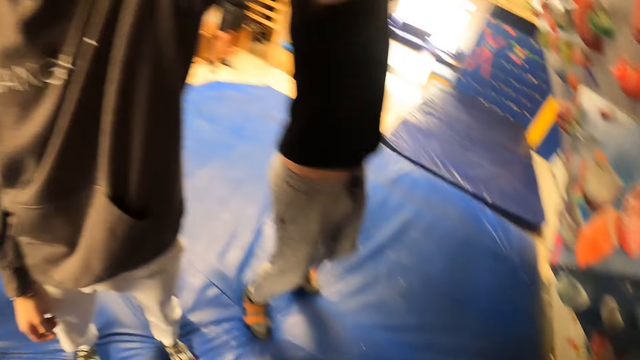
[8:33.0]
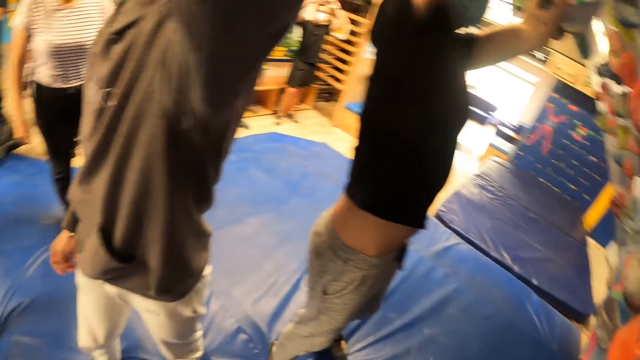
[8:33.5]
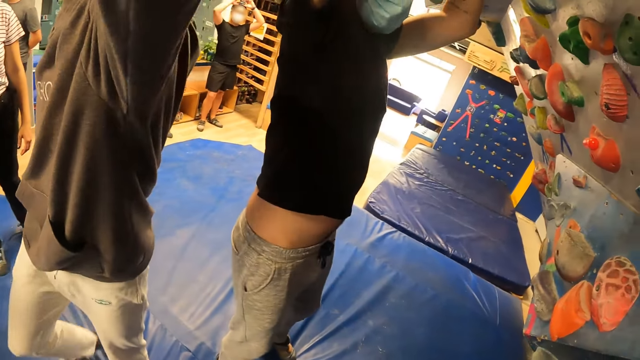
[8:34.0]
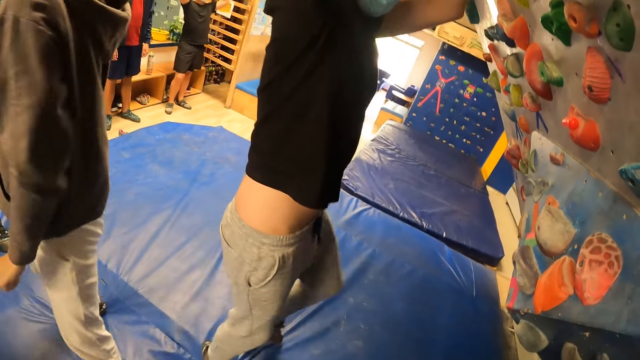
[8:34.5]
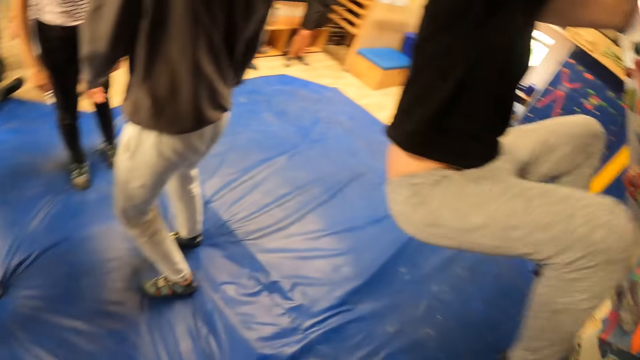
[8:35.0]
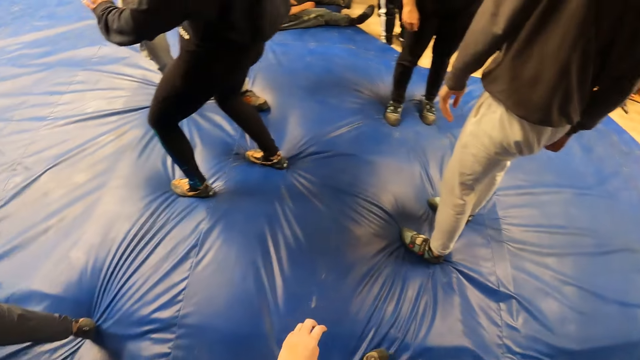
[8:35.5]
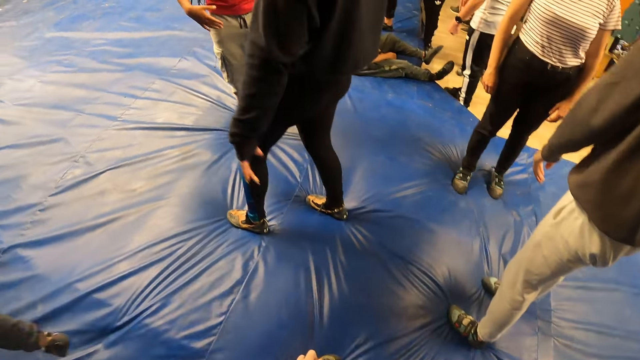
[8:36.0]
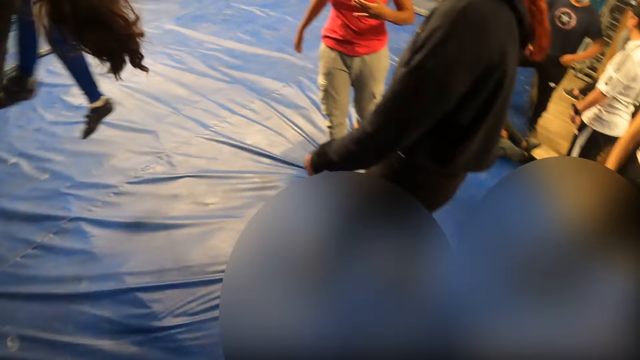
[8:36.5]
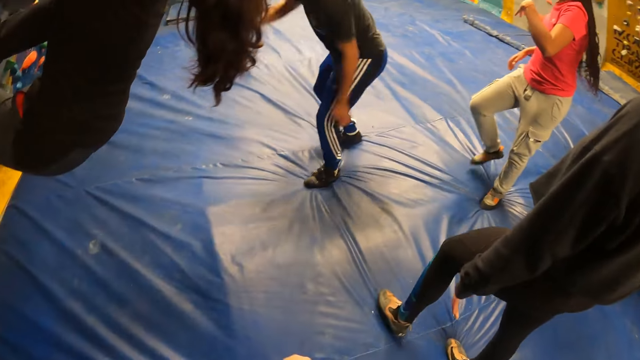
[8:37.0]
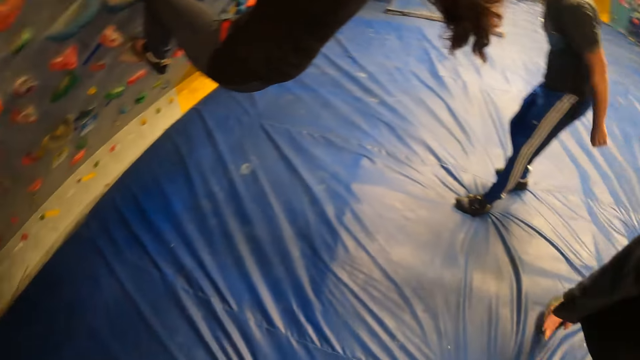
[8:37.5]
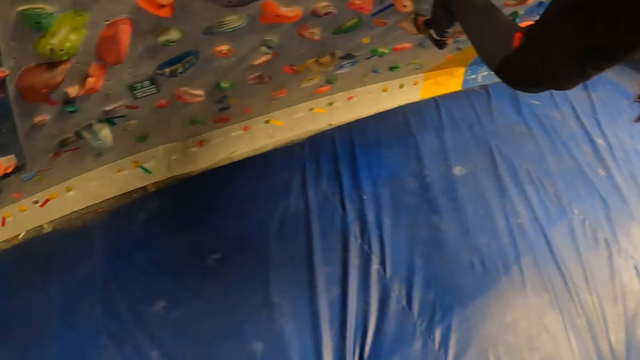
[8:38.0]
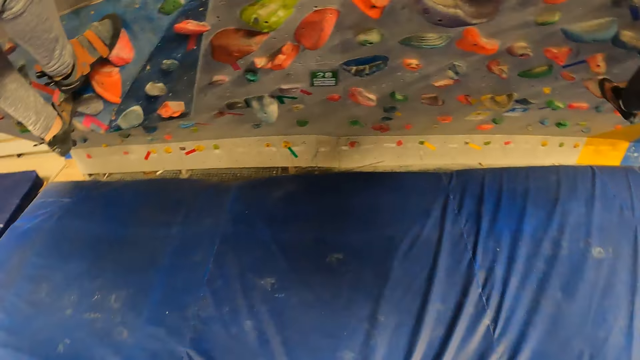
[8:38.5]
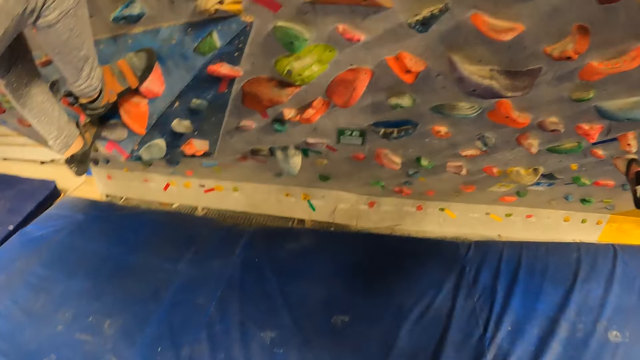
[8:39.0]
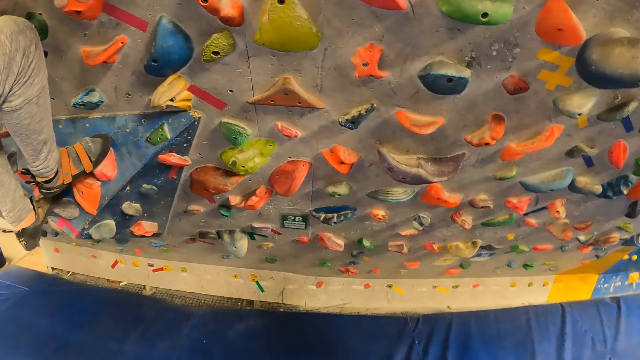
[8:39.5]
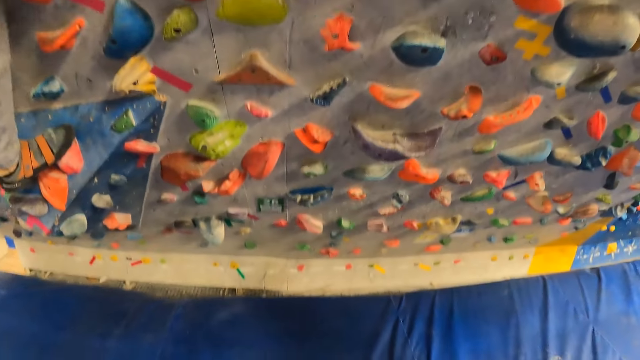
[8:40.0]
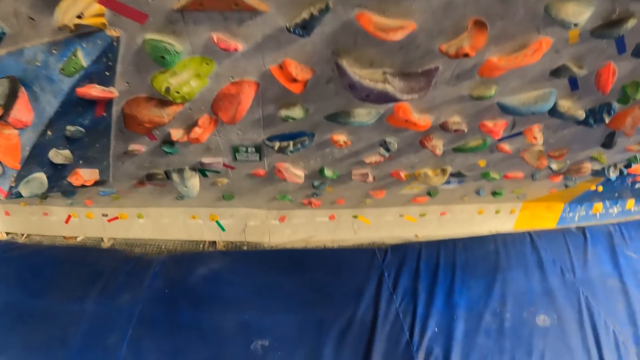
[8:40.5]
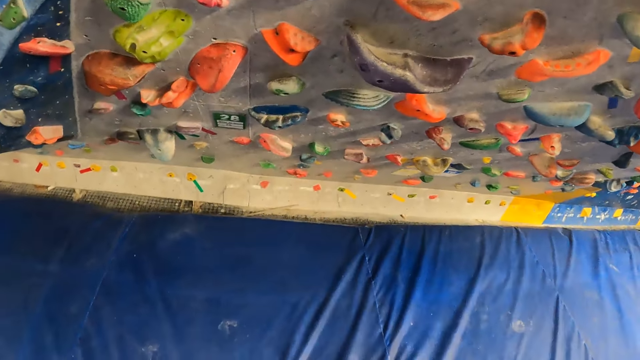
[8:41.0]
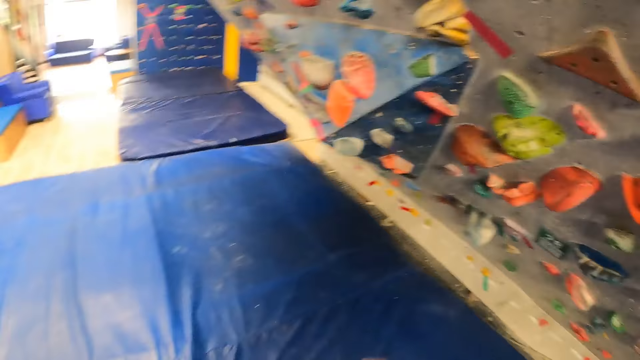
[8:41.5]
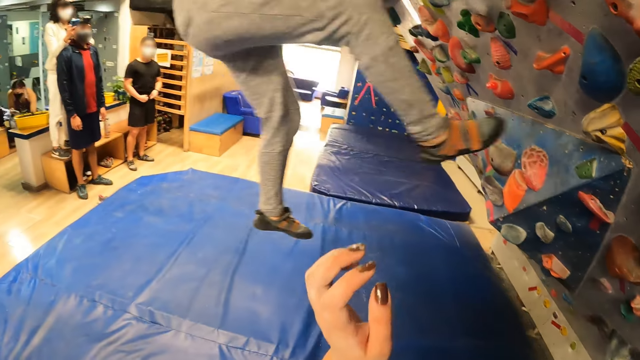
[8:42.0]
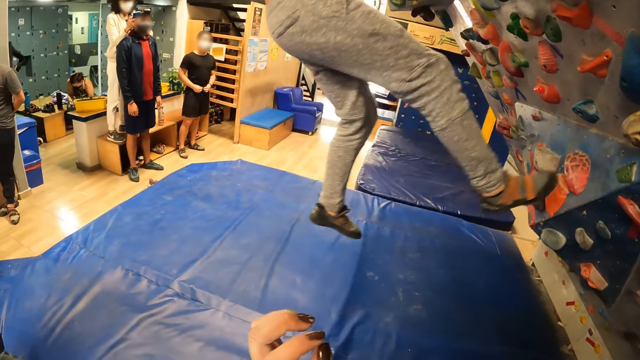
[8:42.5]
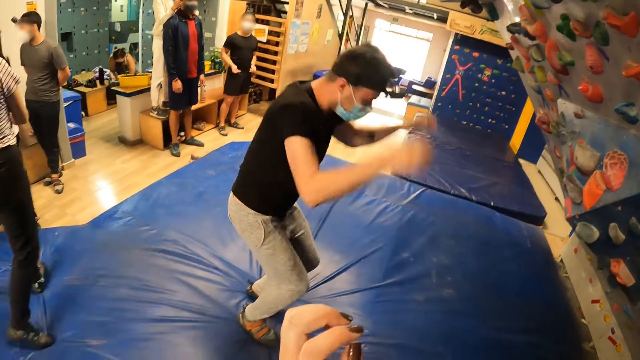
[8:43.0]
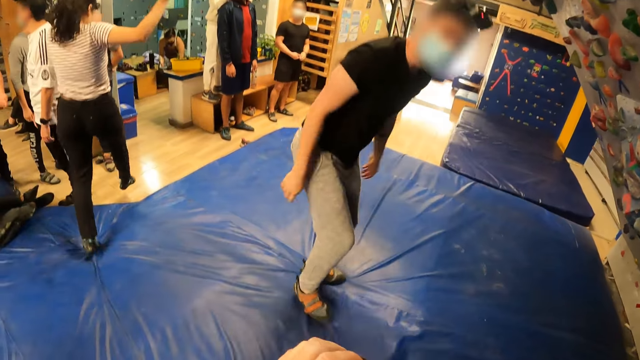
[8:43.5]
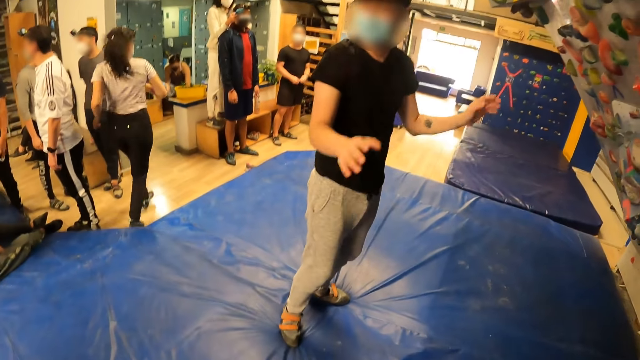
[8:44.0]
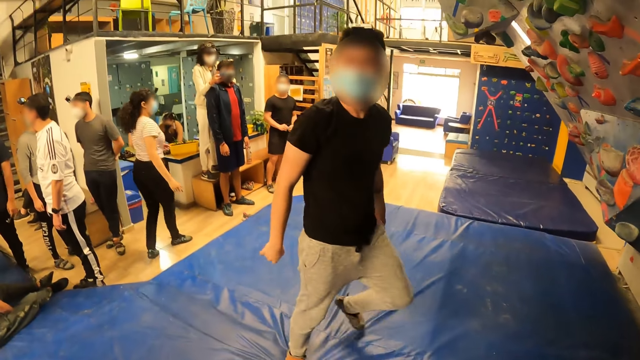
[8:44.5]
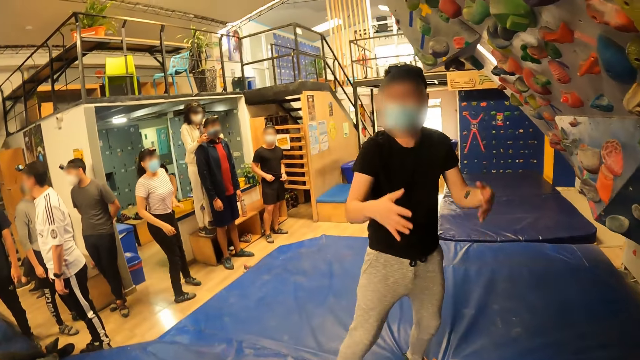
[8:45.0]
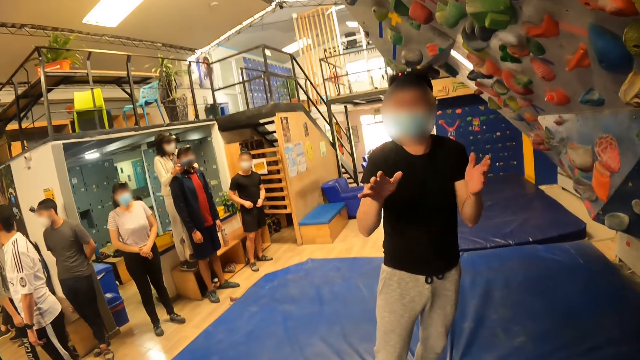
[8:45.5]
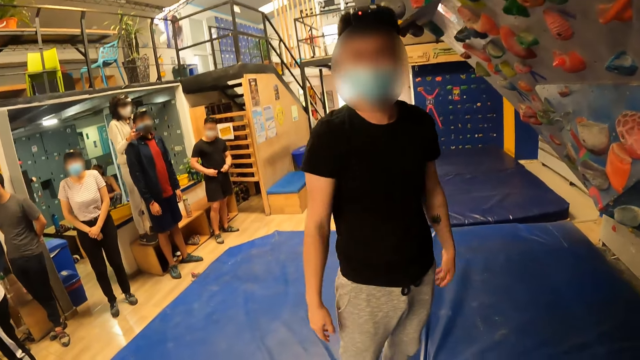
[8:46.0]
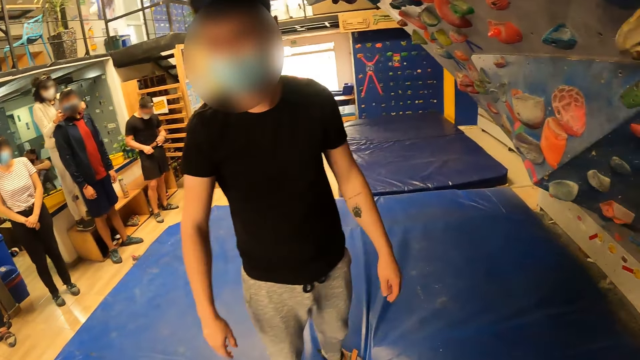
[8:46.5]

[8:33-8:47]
The camera wearer releases the hands from the wall. A man climbs up the climbing wall. The camera wearer walks. Another man climbs down the climbing wall. The first man climbs down the climbing wall and raises the hands.

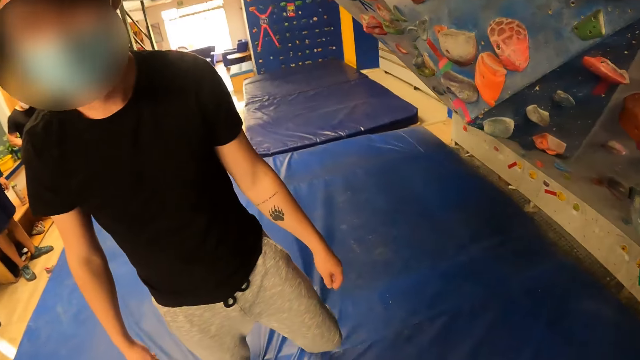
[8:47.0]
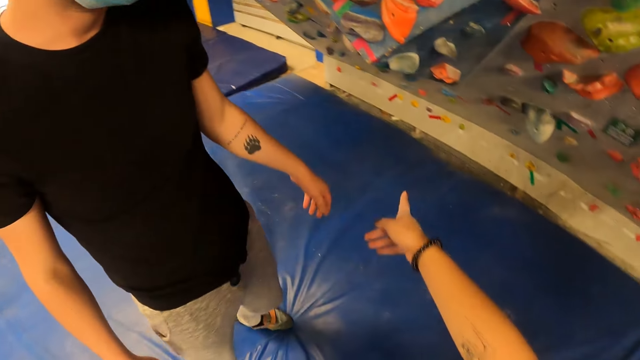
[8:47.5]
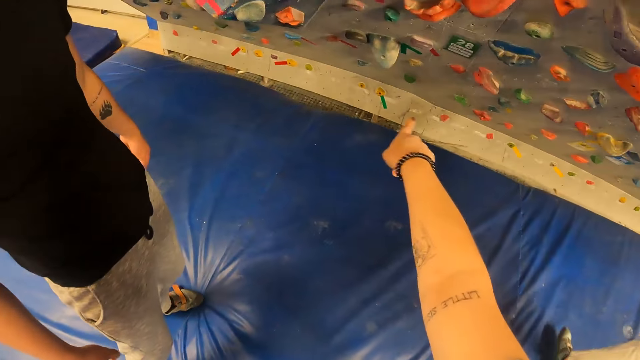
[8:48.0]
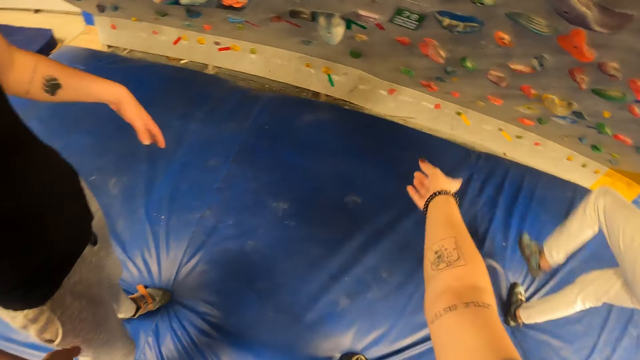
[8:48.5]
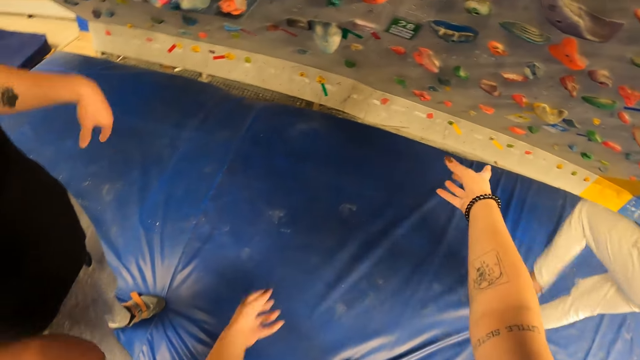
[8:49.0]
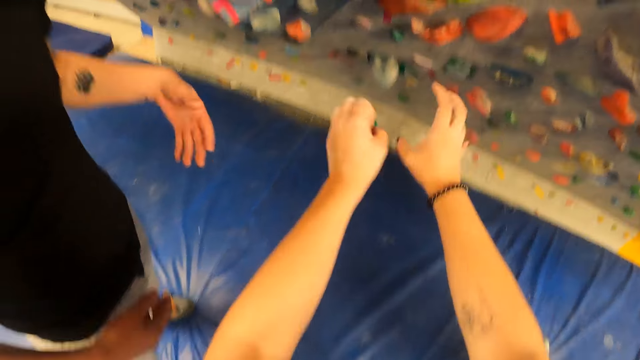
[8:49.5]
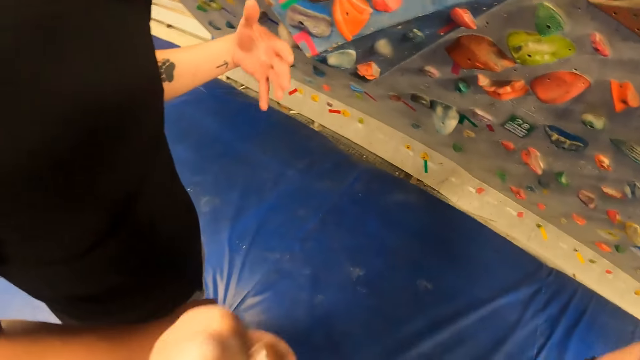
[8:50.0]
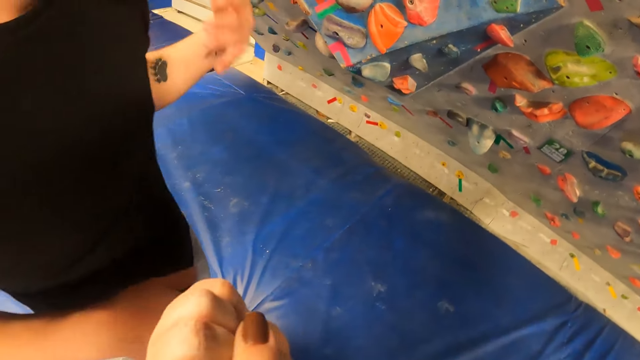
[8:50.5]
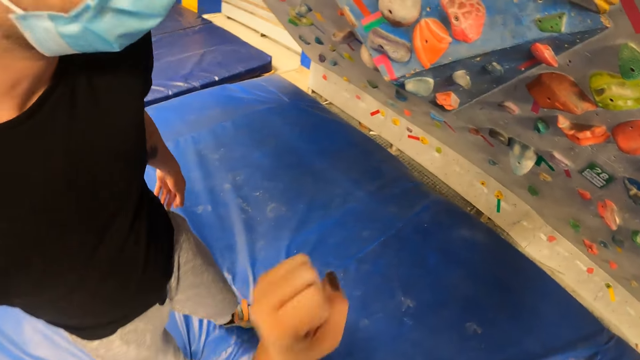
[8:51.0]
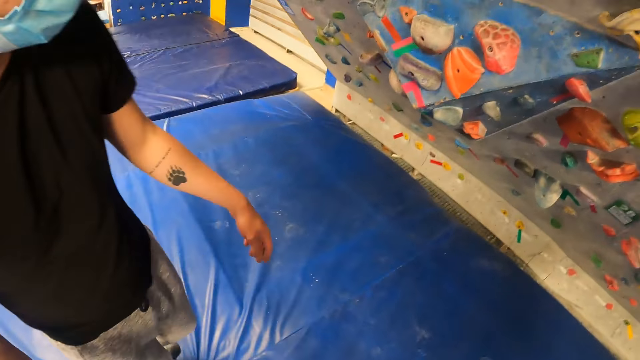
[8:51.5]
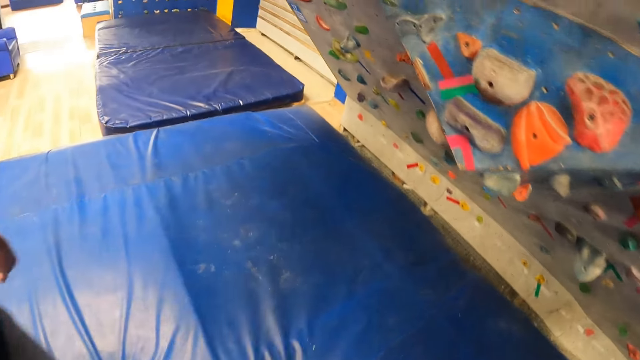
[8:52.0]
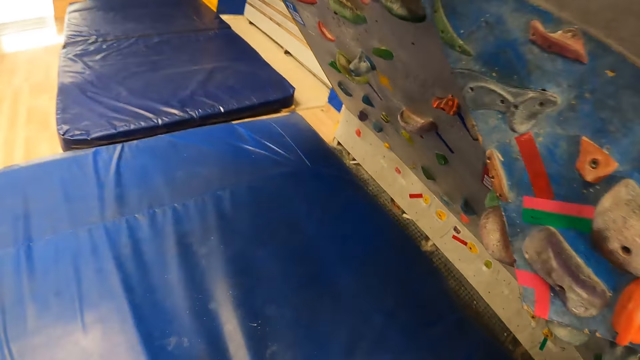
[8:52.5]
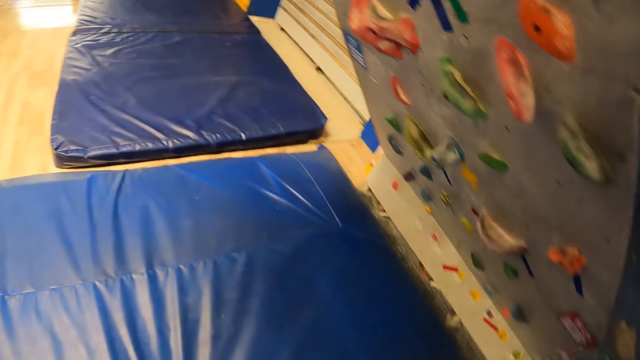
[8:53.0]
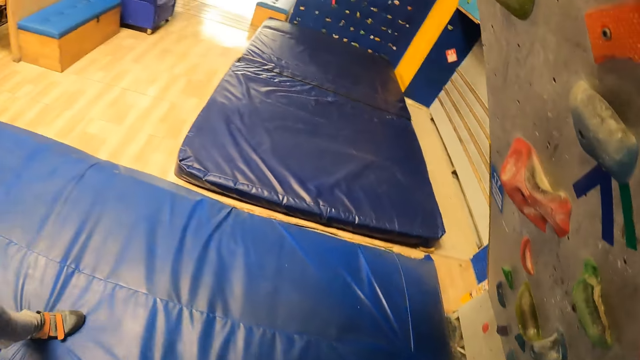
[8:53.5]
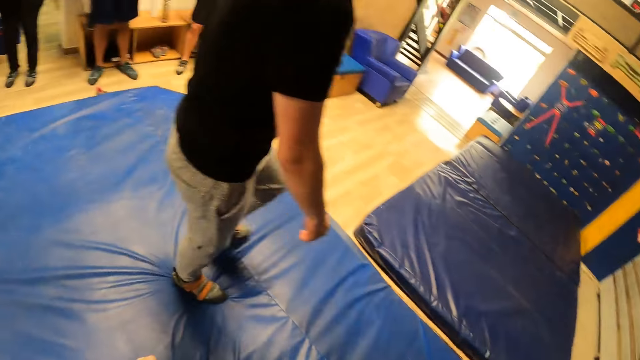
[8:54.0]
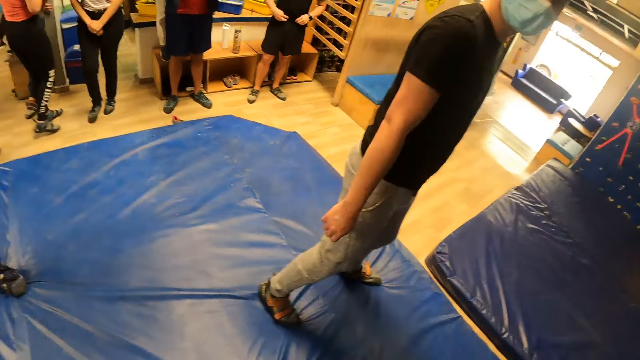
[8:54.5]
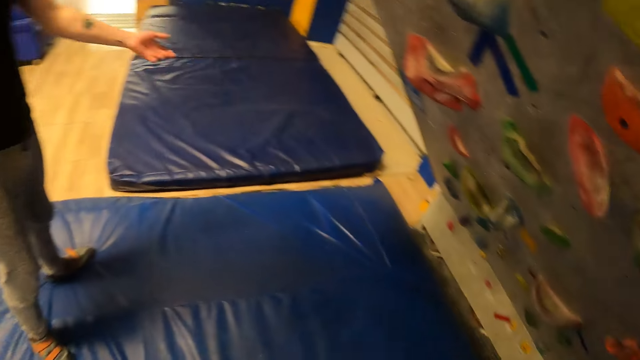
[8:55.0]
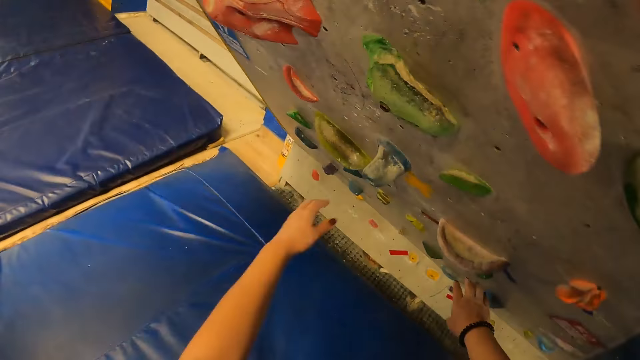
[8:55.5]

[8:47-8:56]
The camera wearer points at the wall. They raise the hands. They walk.
